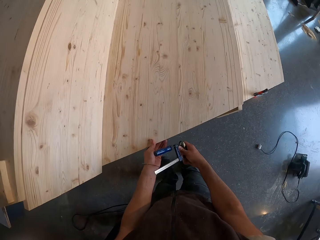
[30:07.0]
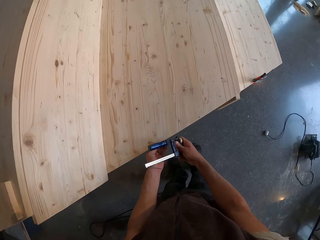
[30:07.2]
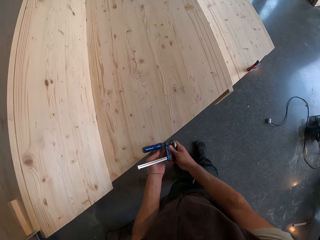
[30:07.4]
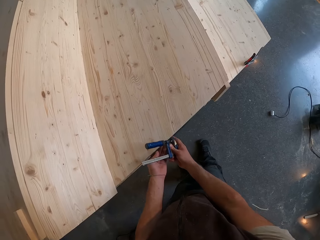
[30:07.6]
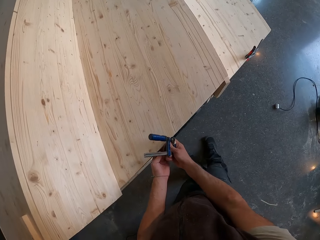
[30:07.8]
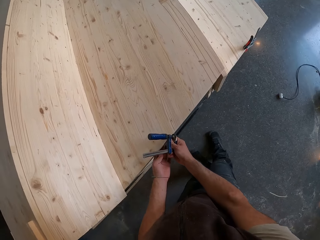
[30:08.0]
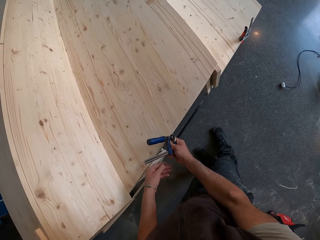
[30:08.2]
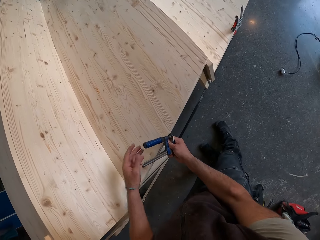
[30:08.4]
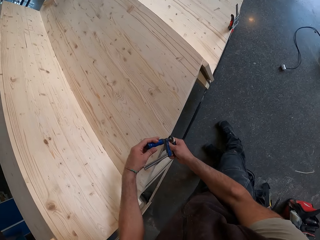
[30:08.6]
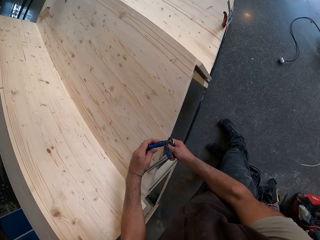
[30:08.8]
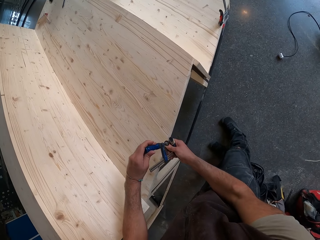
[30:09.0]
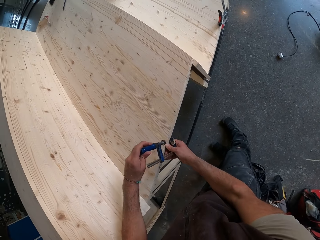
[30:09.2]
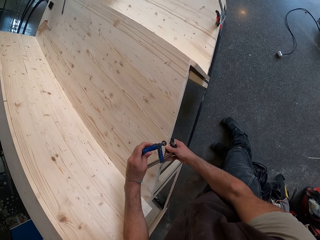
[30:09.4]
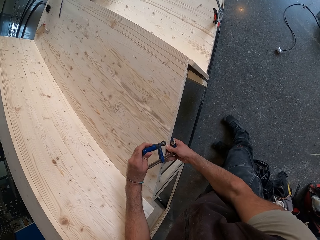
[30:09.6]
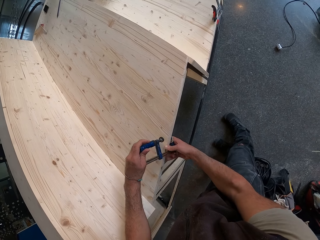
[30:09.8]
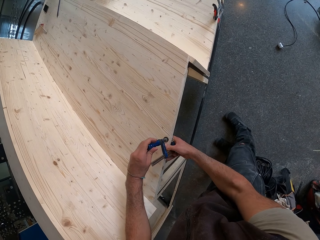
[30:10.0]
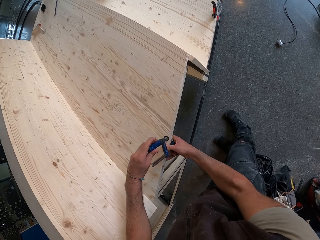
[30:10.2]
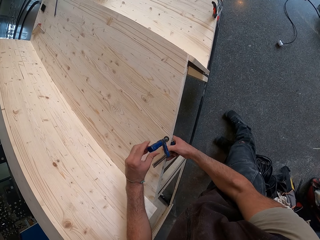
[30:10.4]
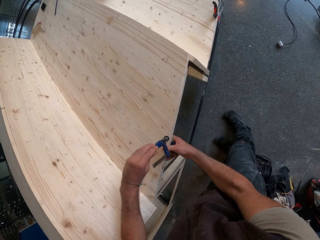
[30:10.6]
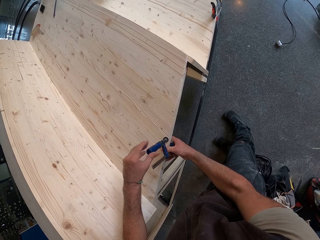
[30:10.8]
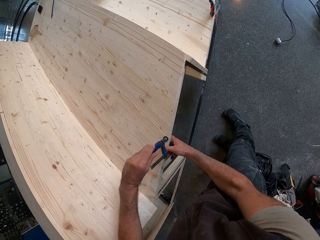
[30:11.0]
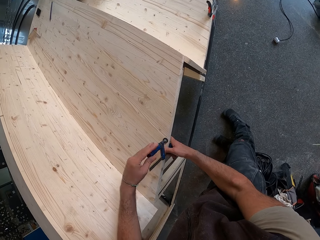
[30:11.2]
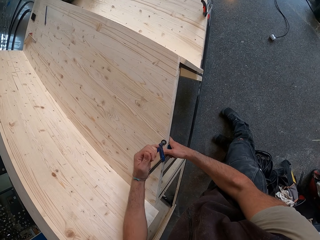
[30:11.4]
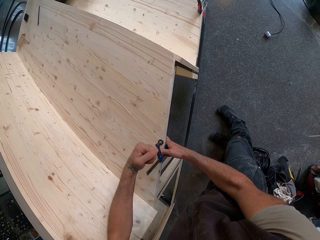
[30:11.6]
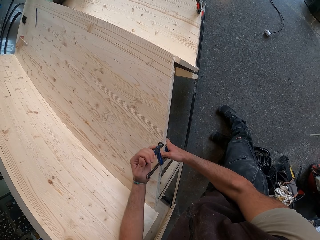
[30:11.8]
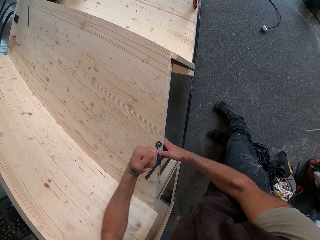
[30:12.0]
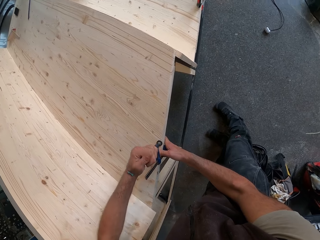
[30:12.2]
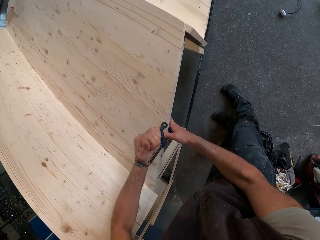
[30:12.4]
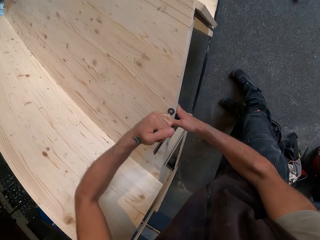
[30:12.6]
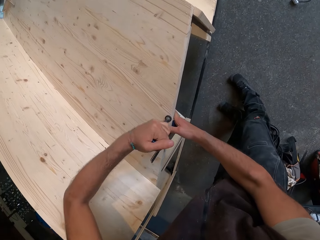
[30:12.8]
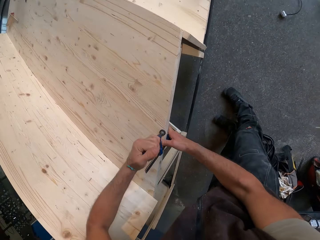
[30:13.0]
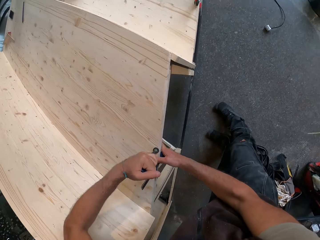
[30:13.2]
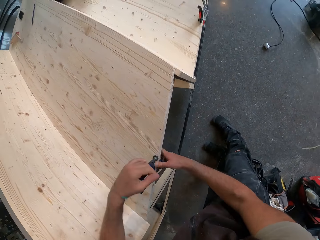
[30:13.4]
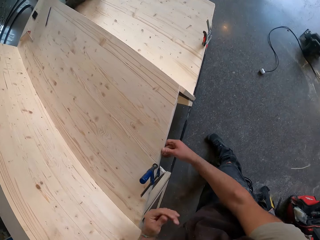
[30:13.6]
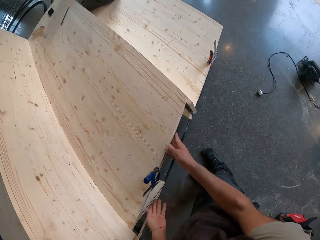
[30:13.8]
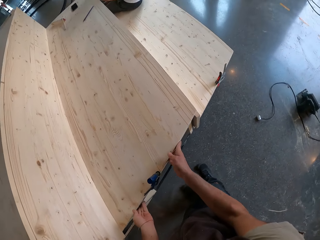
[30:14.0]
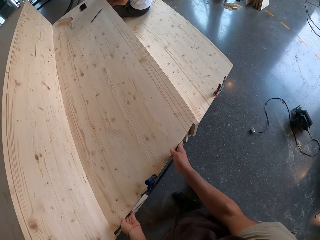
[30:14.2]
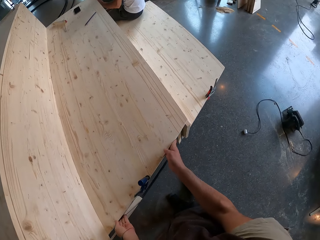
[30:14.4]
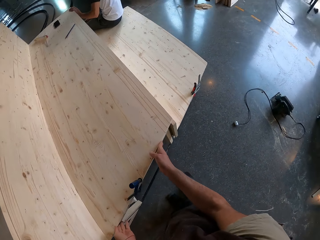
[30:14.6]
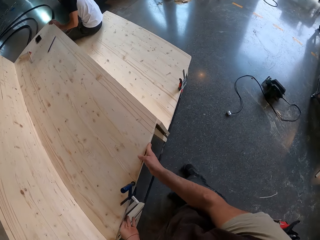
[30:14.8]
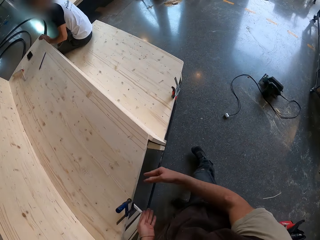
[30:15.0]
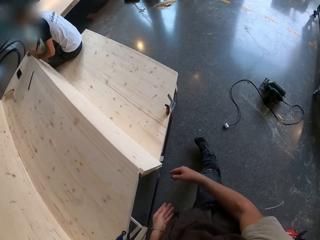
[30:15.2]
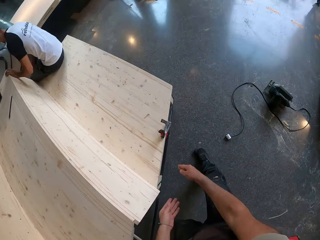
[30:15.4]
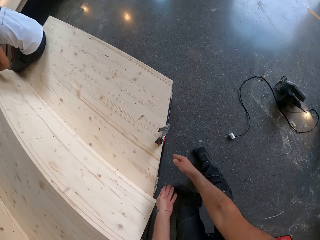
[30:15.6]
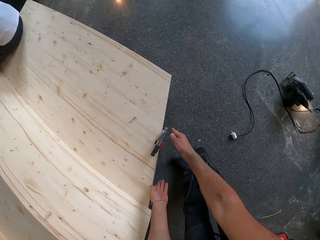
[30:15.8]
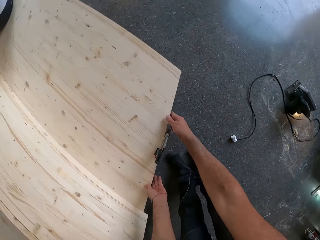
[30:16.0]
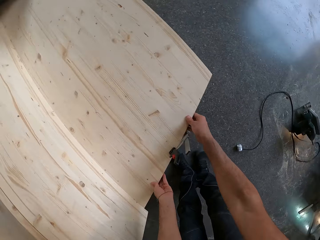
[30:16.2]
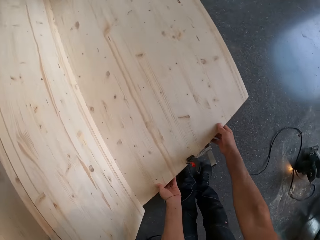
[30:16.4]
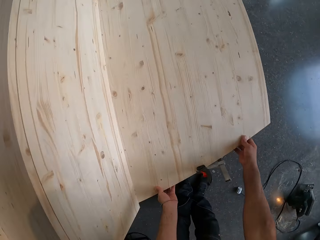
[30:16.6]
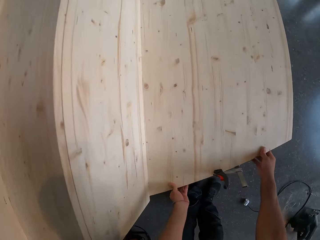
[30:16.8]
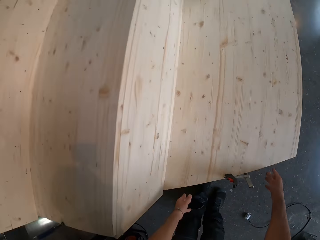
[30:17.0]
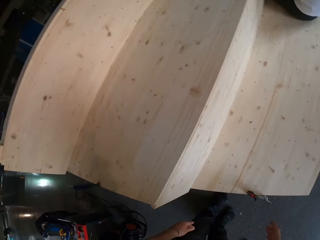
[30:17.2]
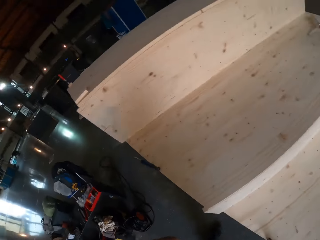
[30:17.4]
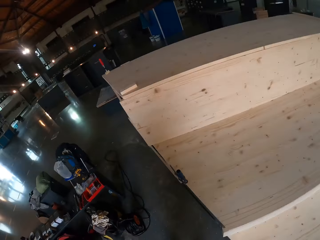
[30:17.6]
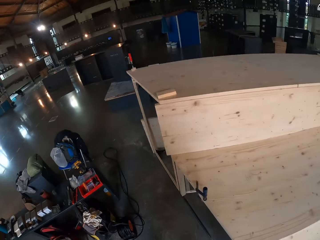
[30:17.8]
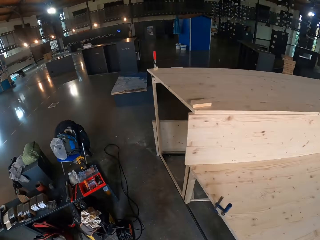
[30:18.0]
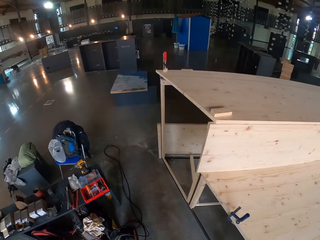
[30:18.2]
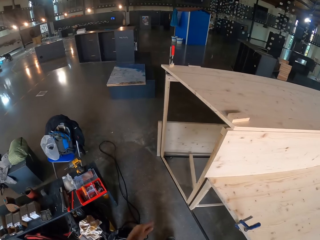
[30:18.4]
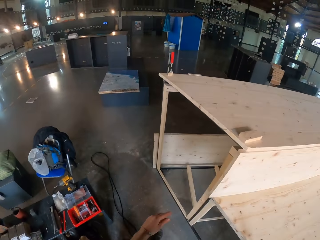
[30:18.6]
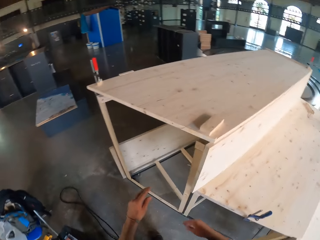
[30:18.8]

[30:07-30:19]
The camera wearer clips the quick grip clamp on the wooden step with both hands. He adjusts the wooden step with both hands. He adjusts the wooden step with both hands again.

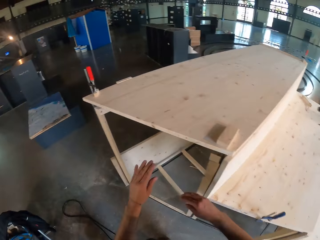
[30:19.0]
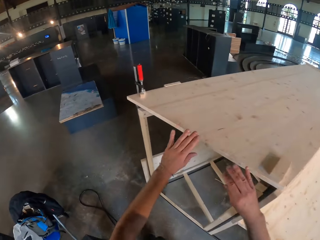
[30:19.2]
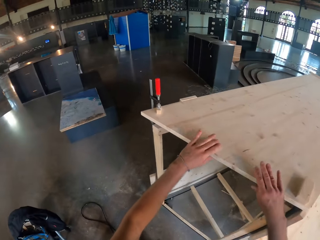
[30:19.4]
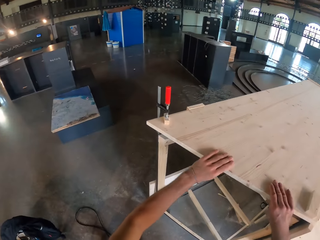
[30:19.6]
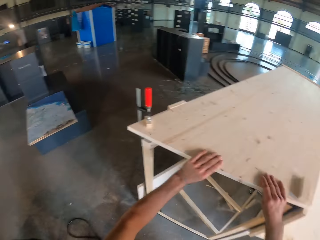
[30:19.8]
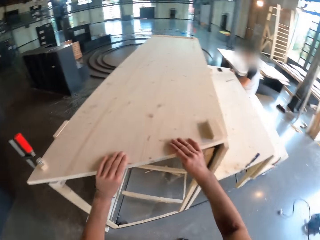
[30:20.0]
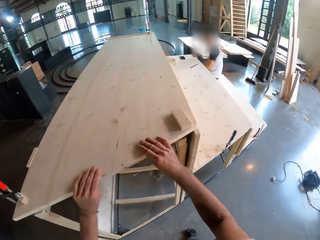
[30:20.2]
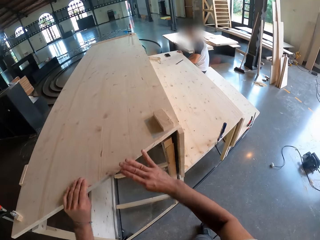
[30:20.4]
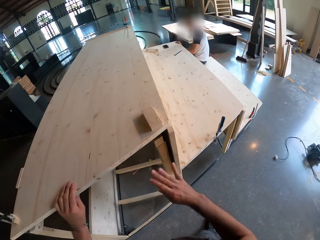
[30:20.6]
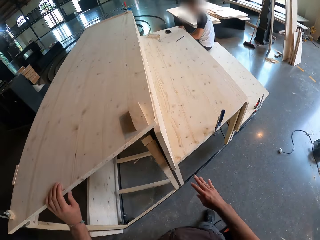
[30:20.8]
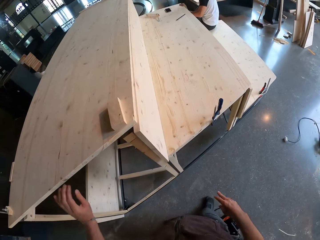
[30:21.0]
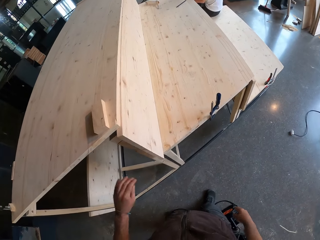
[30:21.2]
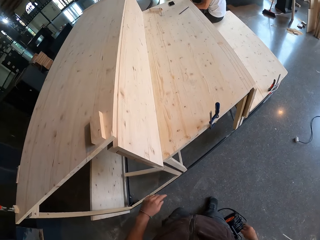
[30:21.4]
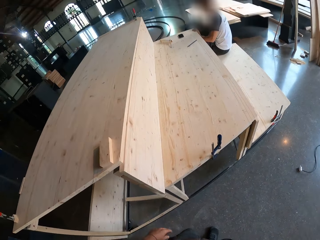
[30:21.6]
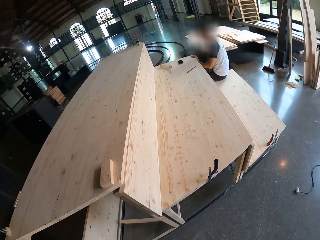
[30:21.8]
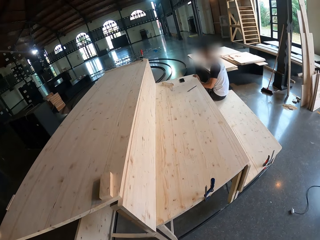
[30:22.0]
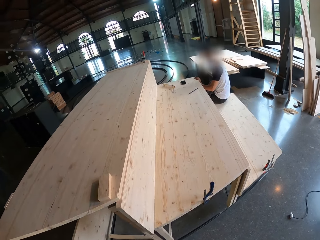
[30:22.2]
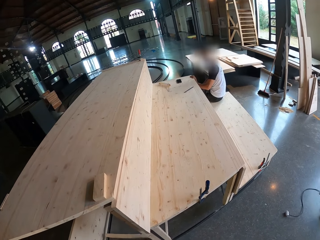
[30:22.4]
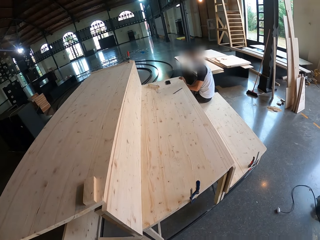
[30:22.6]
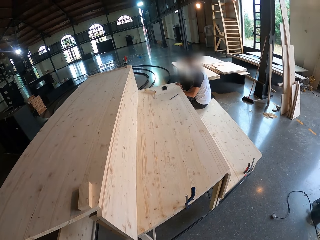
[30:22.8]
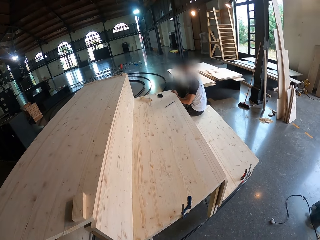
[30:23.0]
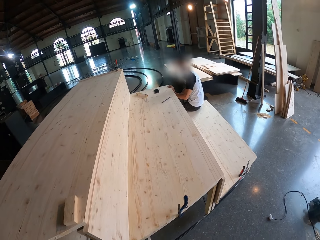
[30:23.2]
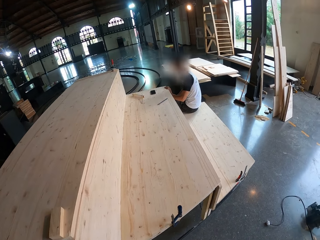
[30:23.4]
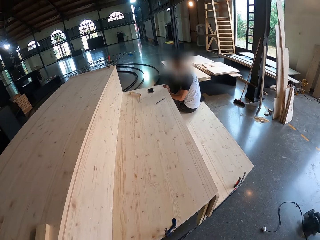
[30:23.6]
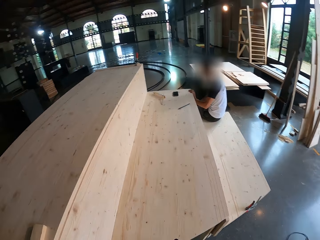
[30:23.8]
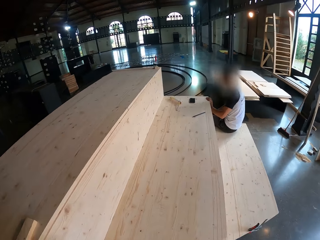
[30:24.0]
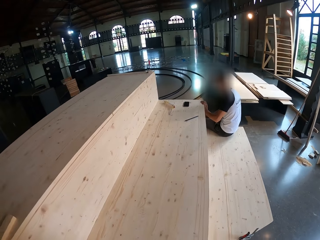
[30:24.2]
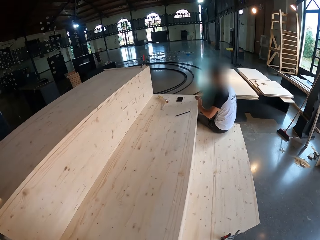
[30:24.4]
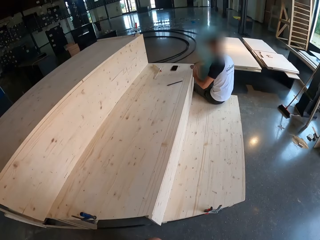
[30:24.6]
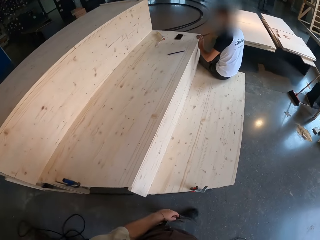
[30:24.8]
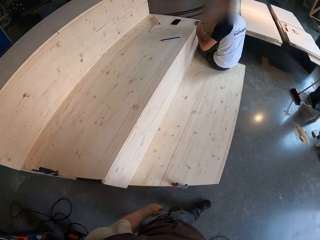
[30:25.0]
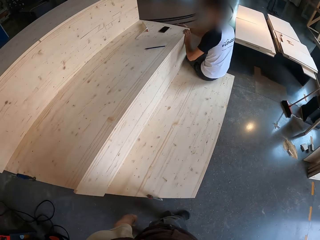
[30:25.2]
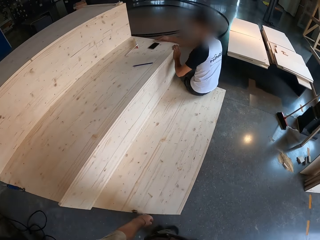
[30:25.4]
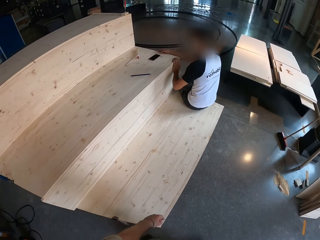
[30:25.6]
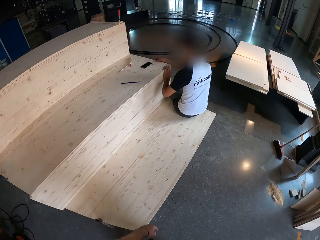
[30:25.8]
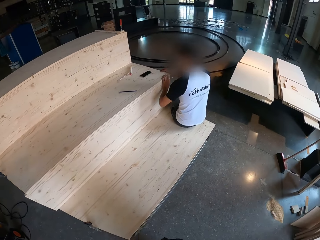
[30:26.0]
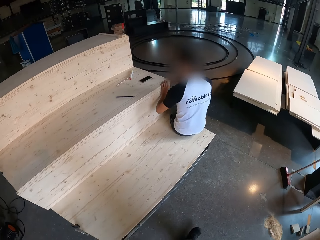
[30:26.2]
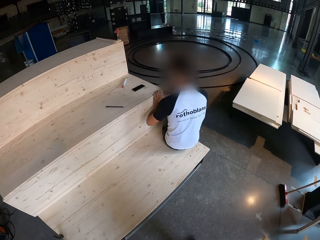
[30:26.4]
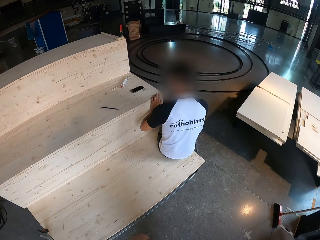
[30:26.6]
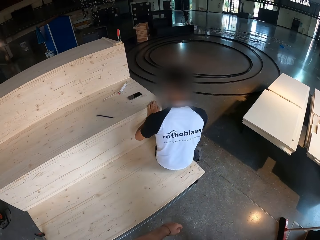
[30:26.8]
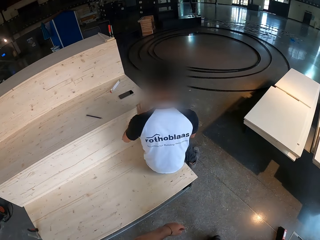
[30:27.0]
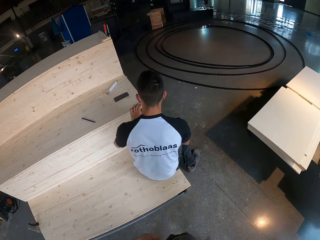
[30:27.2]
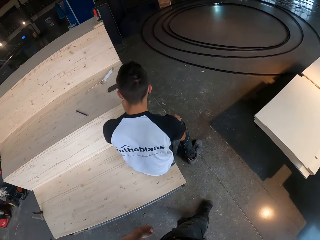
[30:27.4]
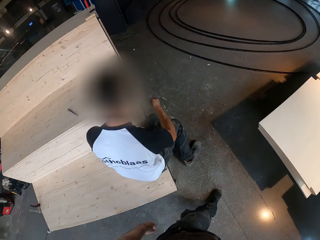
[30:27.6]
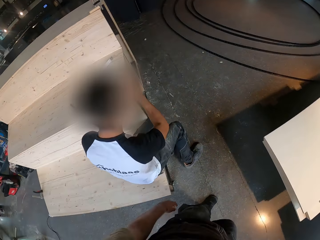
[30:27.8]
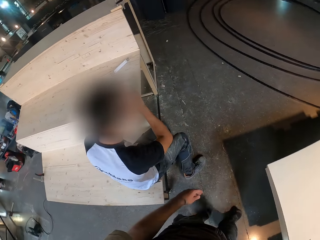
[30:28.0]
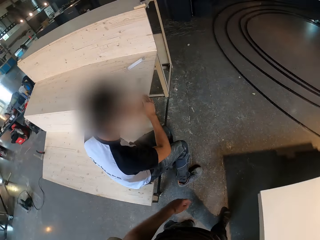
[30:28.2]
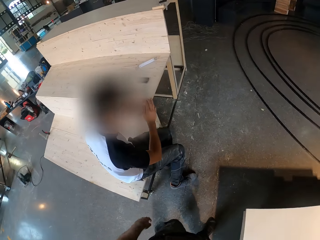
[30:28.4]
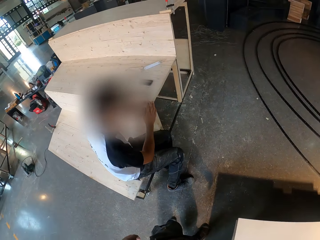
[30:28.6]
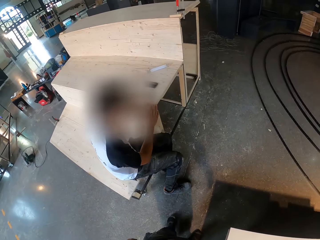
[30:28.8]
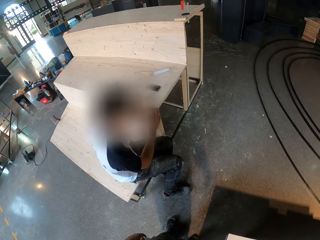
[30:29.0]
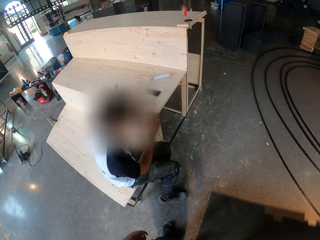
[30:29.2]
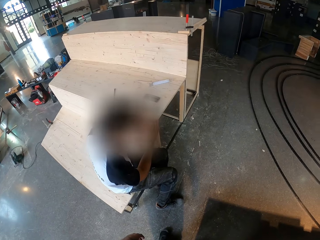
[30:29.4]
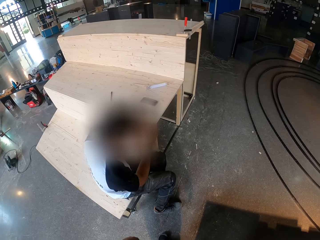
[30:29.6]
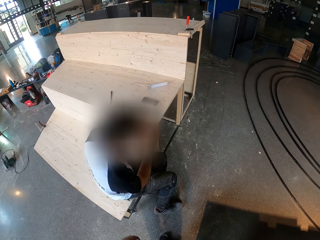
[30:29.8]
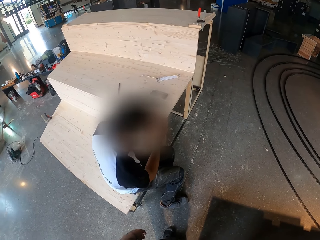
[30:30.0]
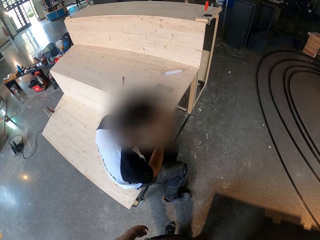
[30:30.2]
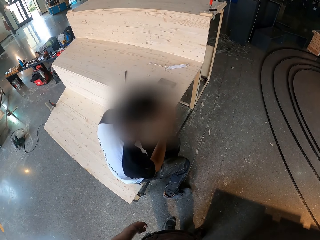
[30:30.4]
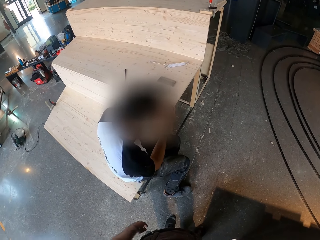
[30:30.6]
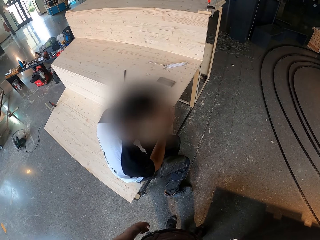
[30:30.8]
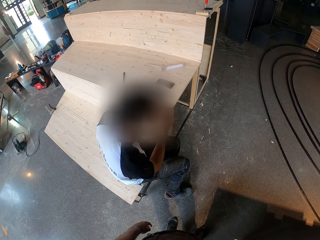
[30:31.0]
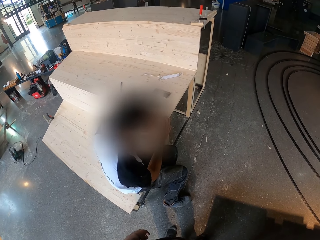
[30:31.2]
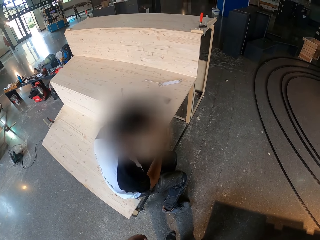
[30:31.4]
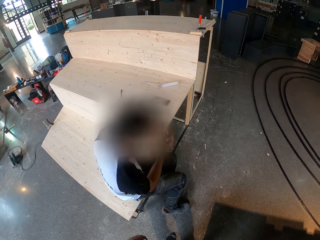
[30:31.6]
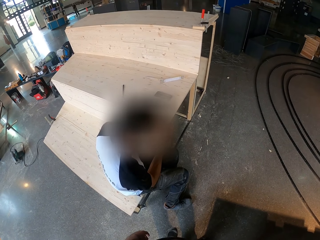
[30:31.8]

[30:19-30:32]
The camera wearer touches the wood frame. They walk around and stare around.
